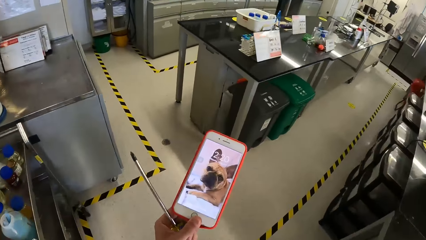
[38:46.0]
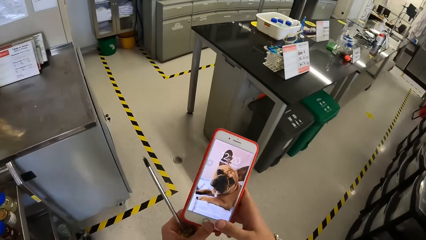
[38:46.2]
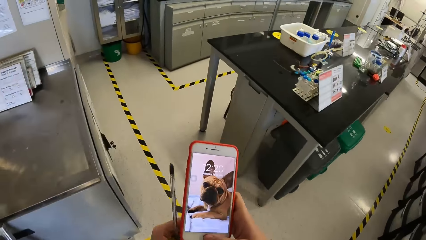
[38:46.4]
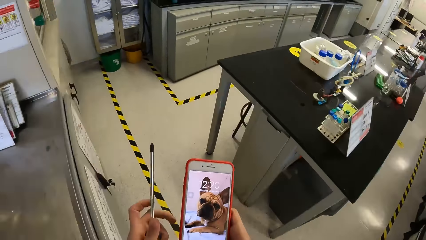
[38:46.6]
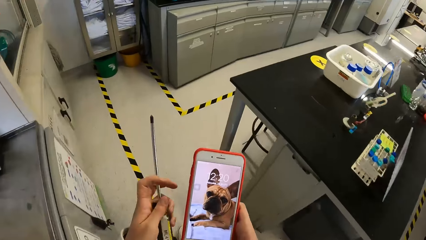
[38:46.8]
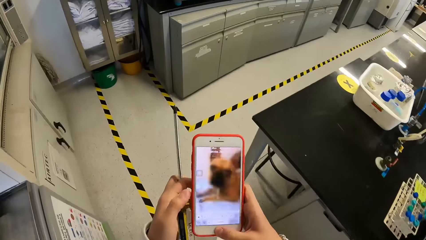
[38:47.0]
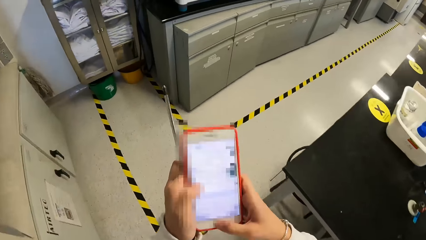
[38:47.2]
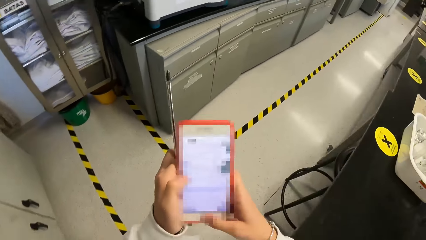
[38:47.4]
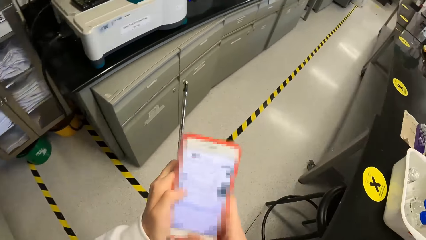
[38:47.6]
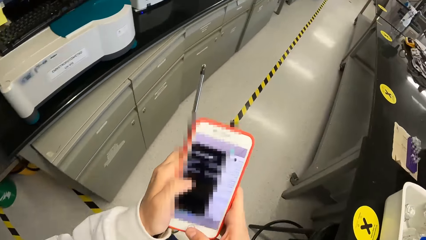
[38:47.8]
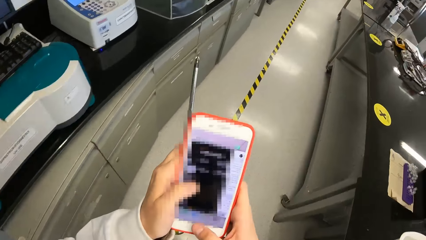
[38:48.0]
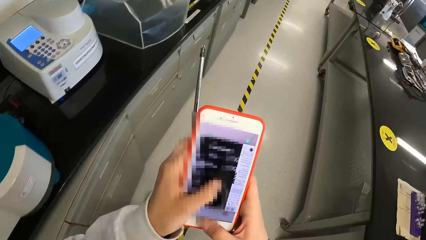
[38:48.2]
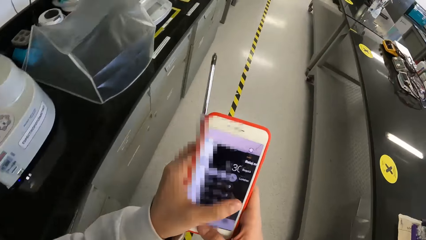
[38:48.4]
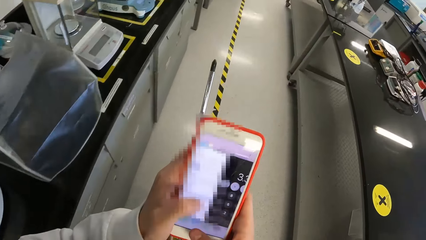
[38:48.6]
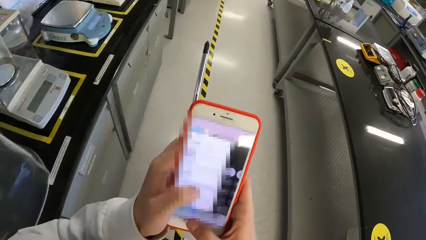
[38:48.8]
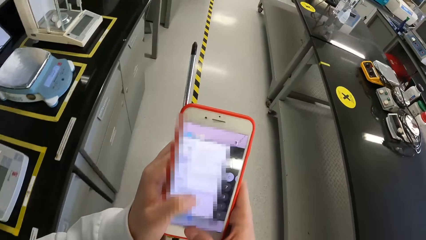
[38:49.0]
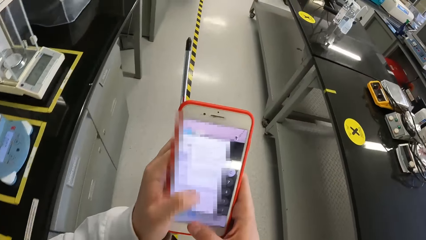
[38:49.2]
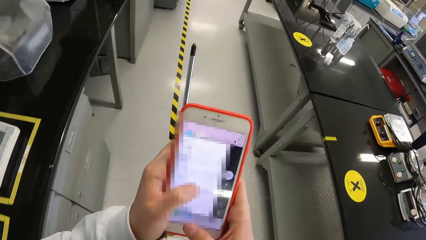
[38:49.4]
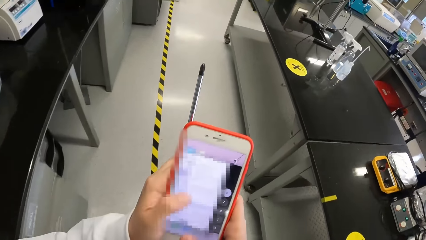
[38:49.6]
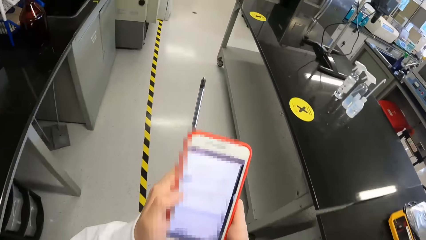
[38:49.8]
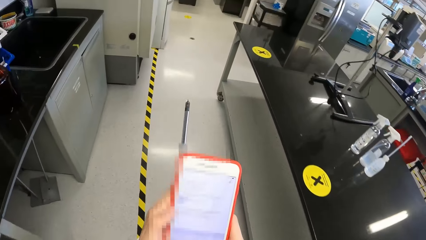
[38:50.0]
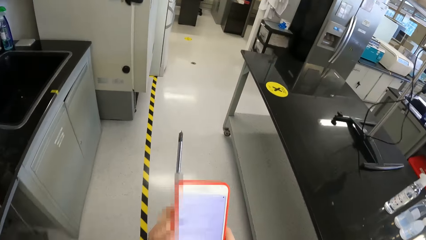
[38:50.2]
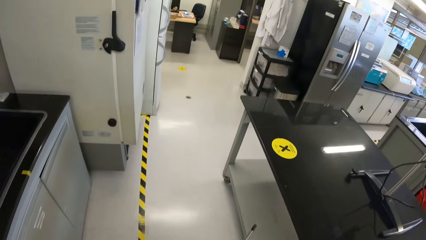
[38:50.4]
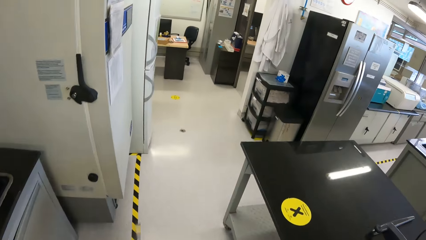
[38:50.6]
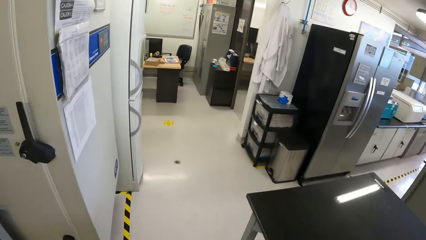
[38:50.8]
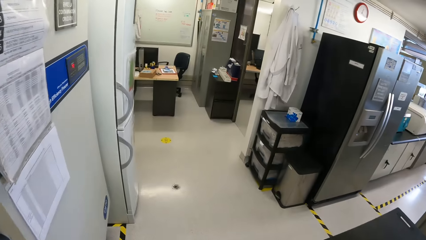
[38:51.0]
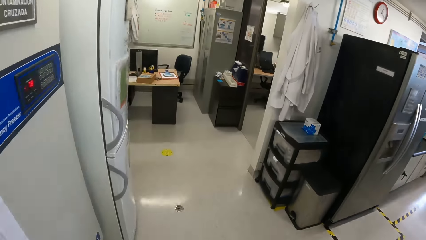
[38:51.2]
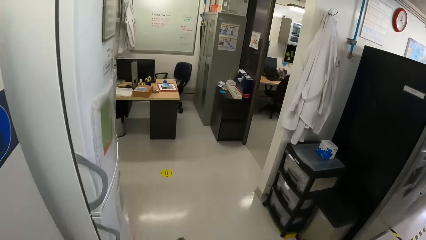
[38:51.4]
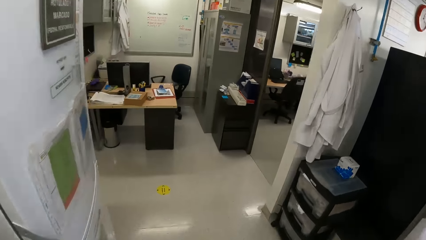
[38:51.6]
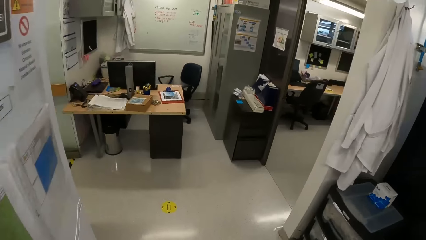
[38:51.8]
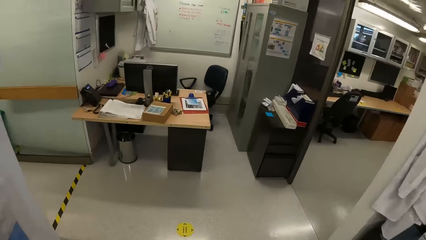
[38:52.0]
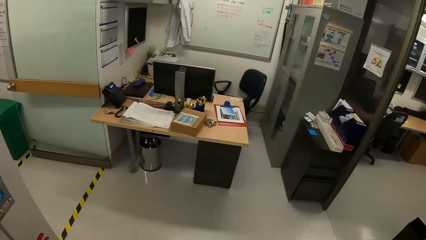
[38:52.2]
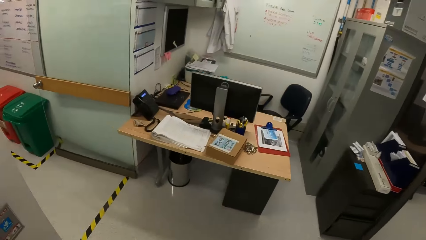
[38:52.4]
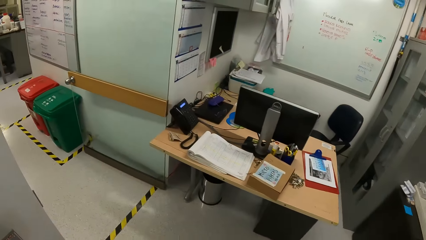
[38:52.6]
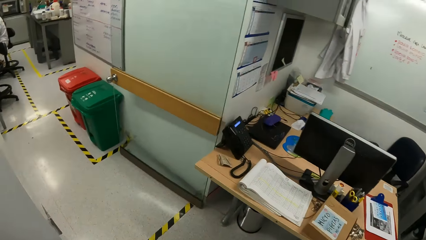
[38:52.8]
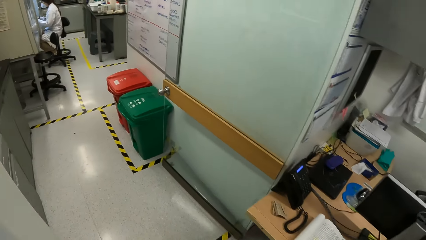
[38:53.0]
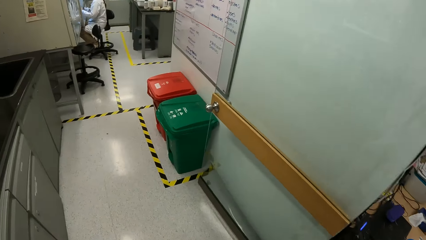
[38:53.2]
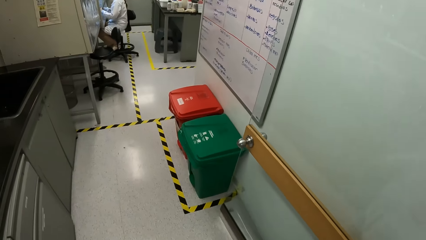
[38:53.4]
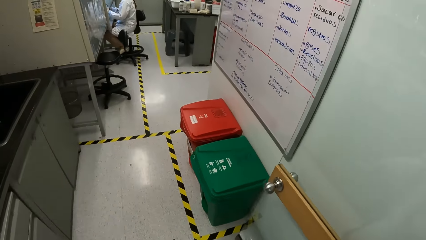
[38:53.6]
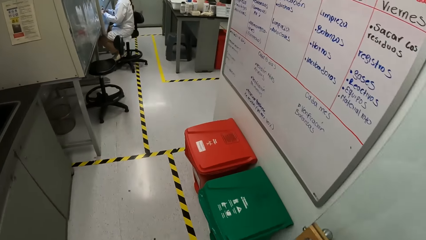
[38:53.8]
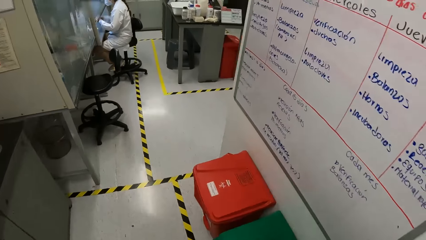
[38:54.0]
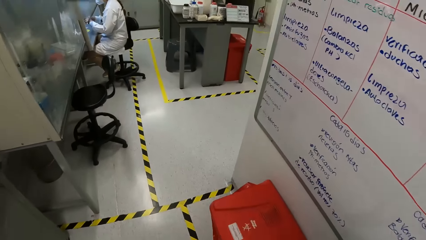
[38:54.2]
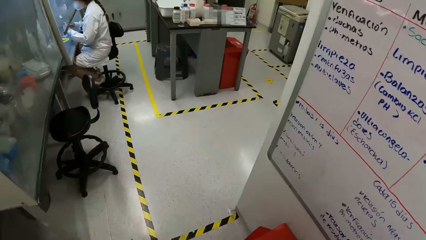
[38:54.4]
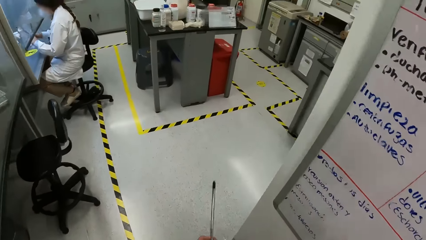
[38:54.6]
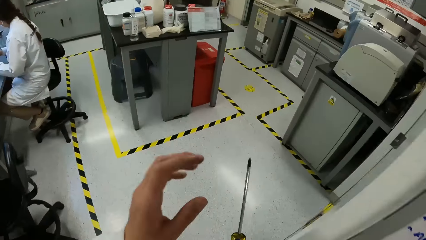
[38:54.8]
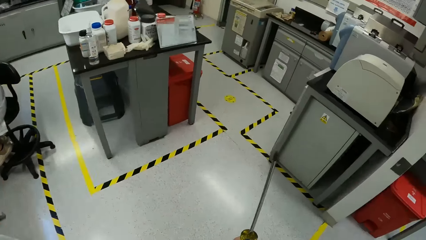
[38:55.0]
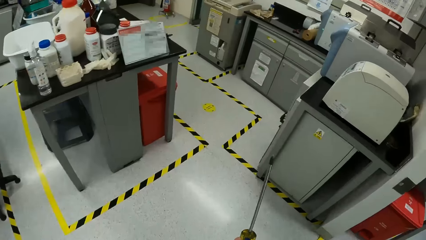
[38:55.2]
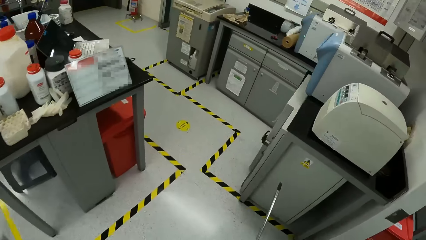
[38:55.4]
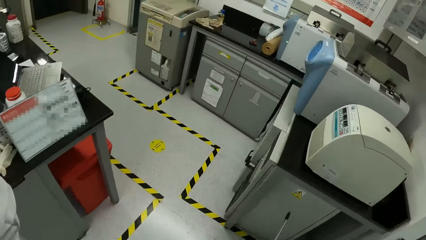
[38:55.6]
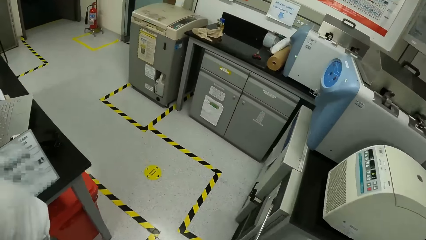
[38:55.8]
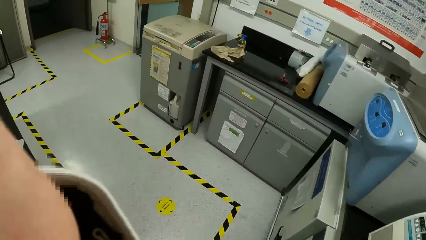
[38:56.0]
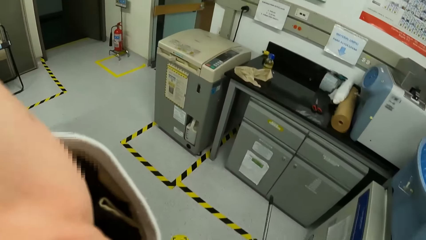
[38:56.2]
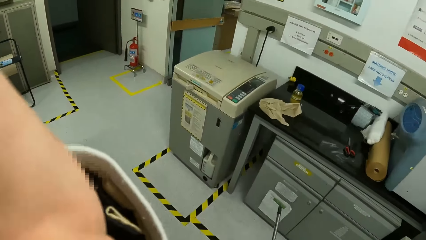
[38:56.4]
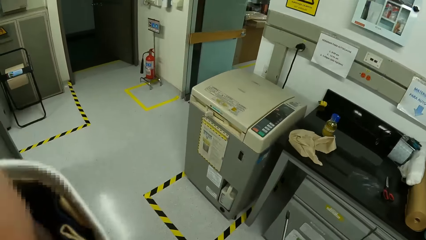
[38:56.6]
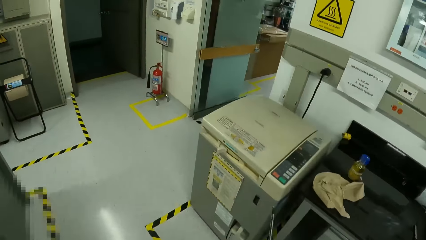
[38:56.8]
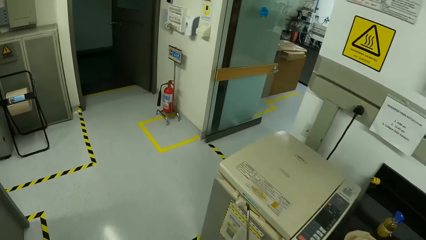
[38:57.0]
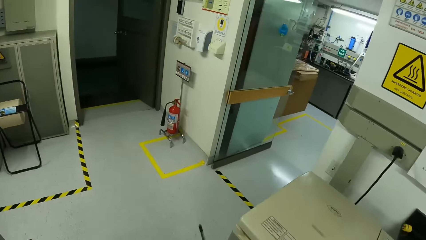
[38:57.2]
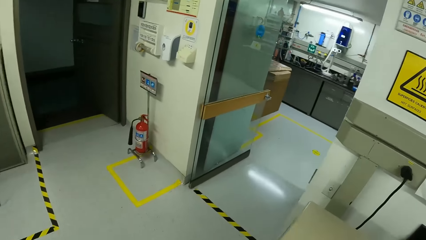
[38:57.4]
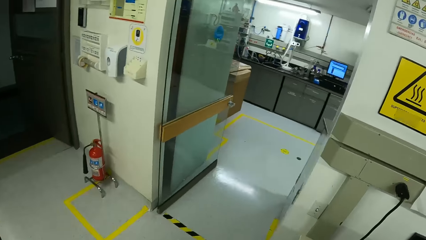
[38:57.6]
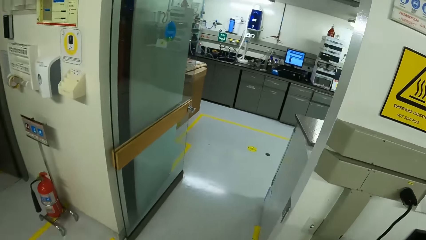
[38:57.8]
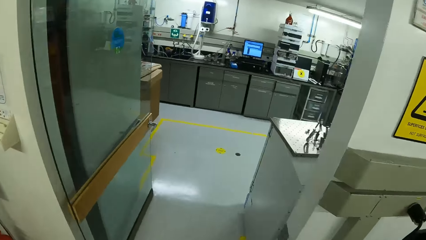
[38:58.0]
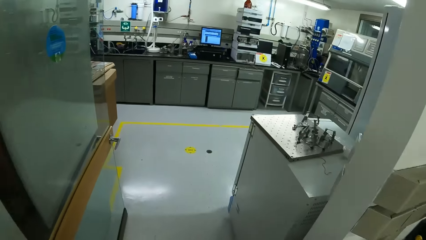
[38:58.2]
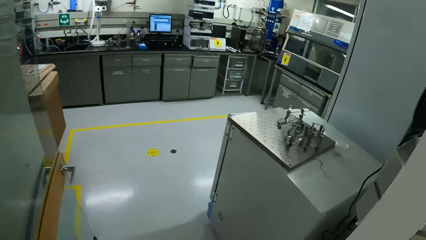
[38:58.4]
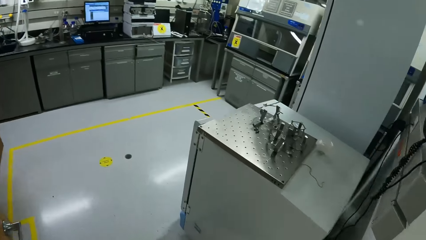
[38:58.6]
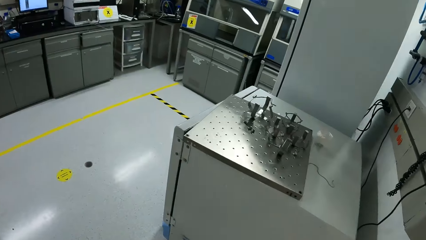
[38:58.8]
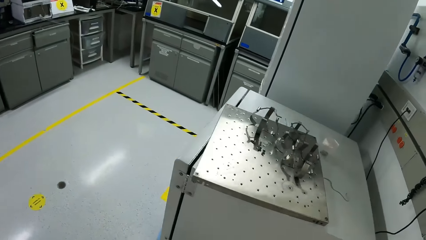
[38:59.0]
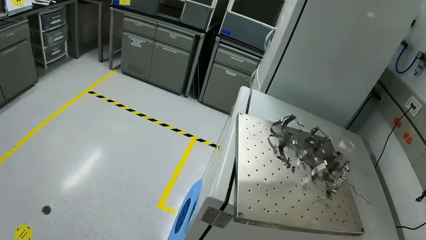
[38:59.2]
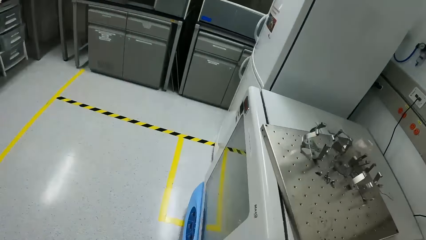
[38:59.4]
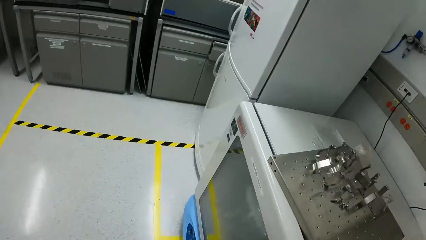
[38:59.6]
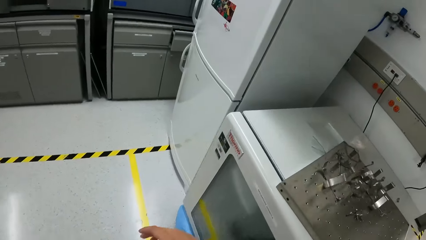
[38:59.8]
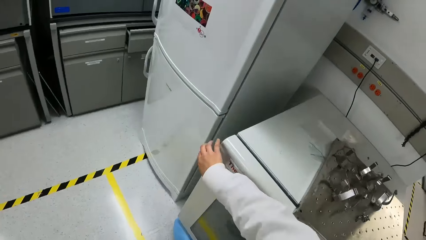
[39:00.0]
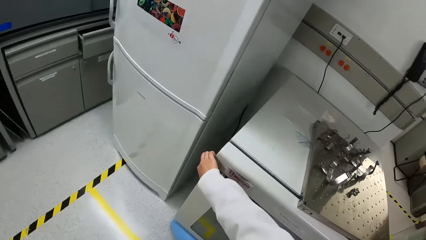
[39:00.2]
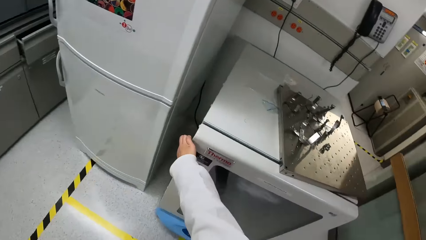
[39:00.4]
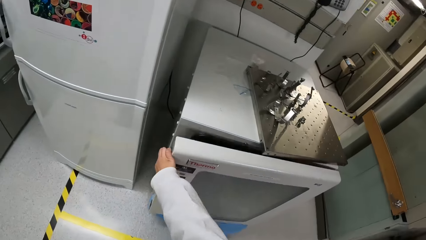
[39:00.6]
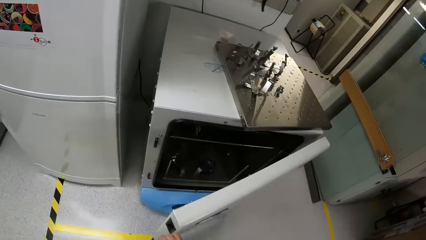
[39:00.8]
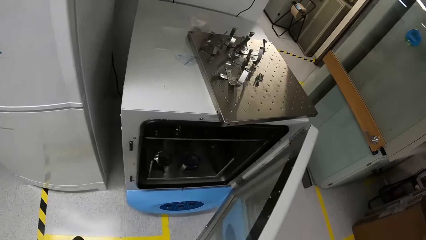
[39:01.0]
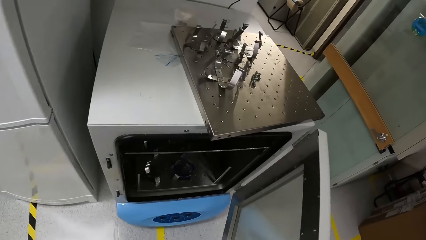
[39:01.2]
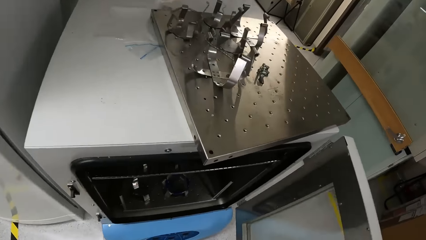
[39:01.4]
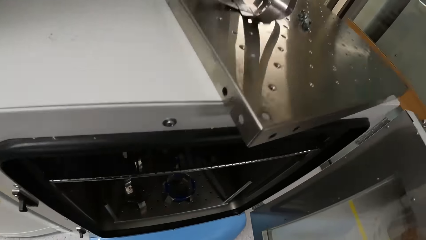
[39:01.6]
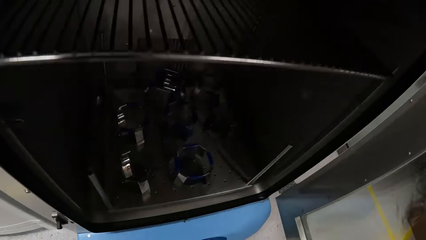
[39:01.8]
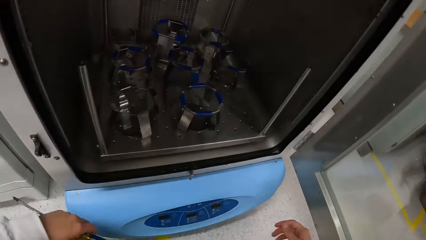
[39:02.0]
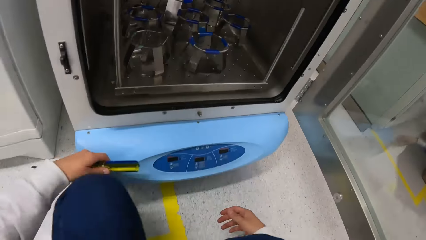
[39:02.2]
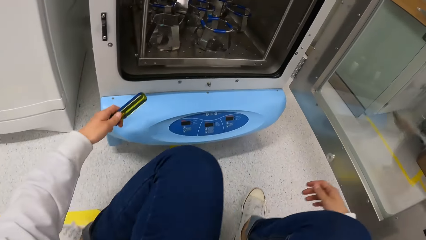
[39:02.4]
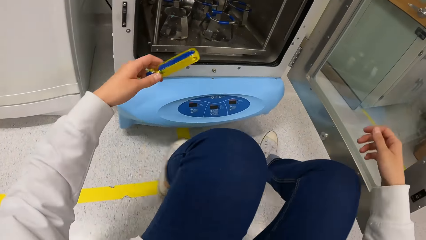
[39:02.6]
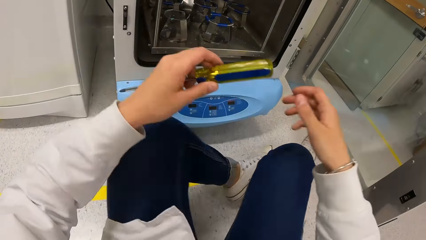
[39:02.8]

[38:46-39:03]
The camera wearer holds the phone in her left hand. She picks the phone. She operates the phone with both hands. She scrolls the phone. She walks. She adjusts the camera on her head with her left hand. She walks. She opens a machine with her right hand.
